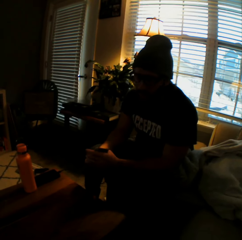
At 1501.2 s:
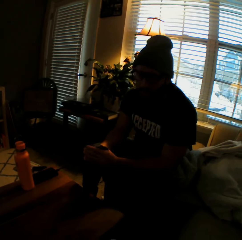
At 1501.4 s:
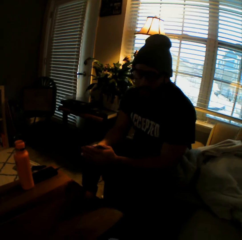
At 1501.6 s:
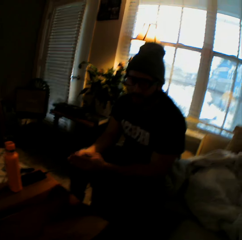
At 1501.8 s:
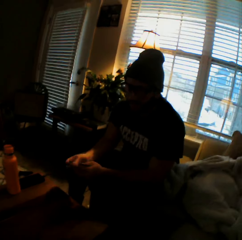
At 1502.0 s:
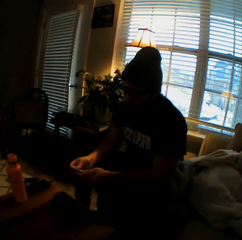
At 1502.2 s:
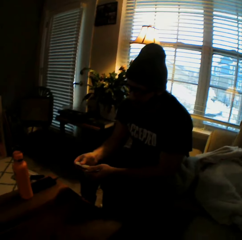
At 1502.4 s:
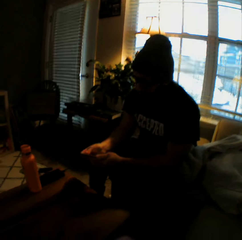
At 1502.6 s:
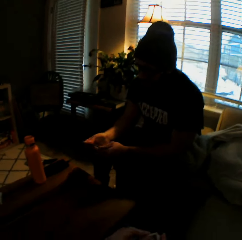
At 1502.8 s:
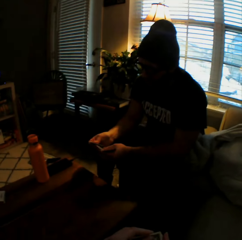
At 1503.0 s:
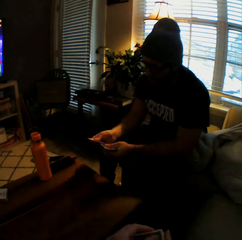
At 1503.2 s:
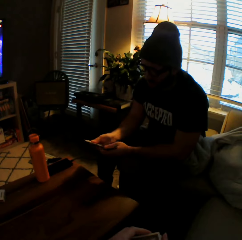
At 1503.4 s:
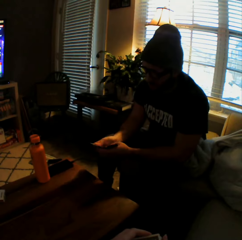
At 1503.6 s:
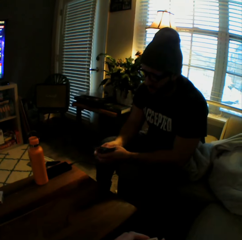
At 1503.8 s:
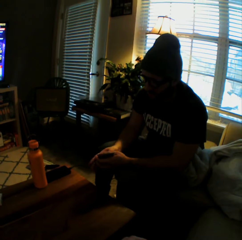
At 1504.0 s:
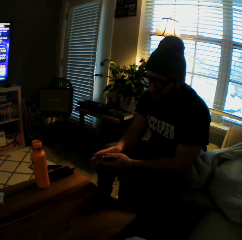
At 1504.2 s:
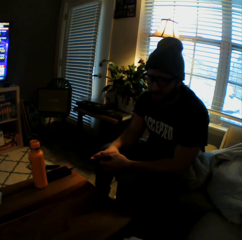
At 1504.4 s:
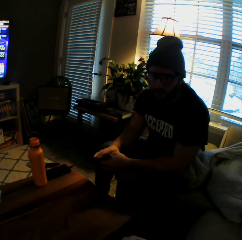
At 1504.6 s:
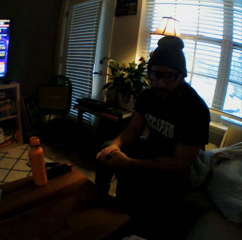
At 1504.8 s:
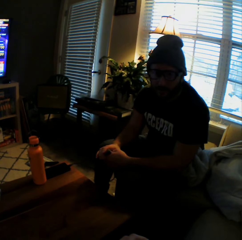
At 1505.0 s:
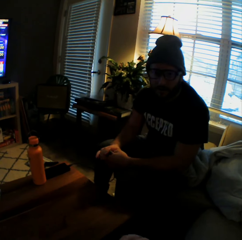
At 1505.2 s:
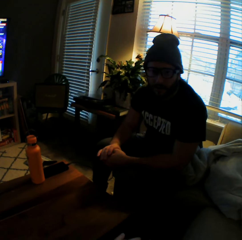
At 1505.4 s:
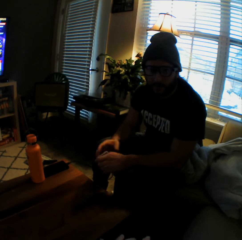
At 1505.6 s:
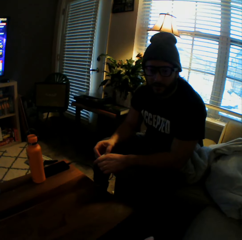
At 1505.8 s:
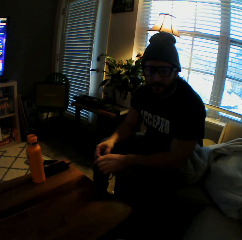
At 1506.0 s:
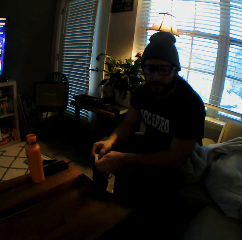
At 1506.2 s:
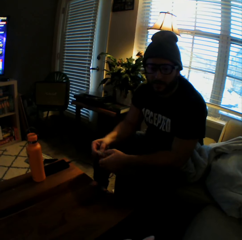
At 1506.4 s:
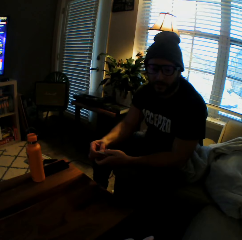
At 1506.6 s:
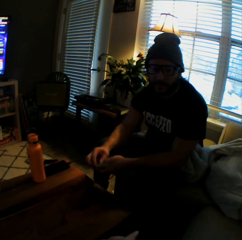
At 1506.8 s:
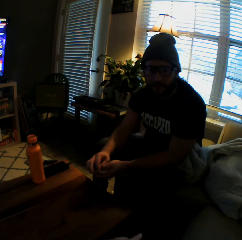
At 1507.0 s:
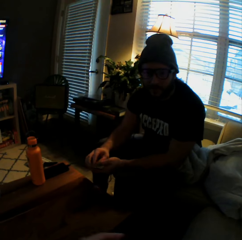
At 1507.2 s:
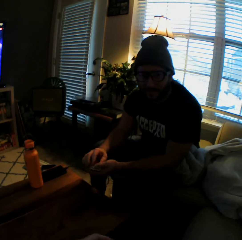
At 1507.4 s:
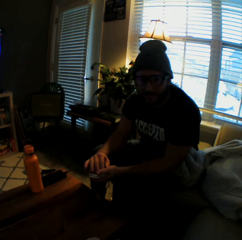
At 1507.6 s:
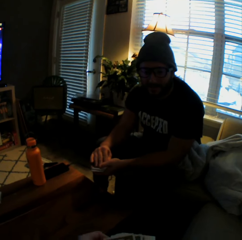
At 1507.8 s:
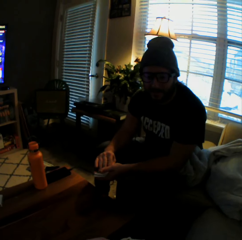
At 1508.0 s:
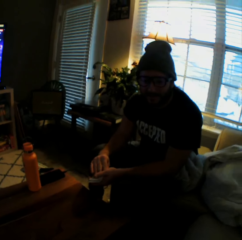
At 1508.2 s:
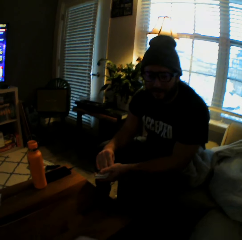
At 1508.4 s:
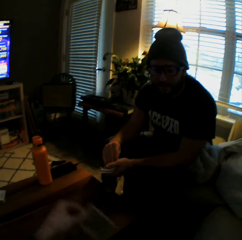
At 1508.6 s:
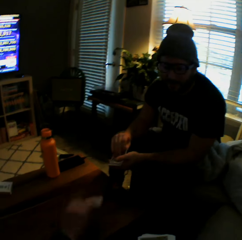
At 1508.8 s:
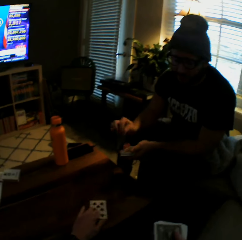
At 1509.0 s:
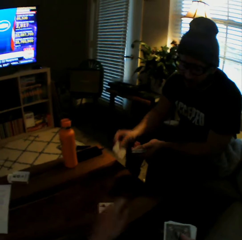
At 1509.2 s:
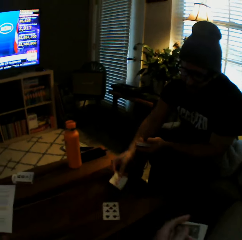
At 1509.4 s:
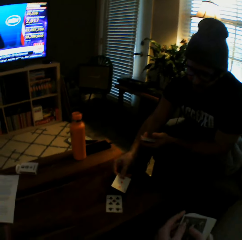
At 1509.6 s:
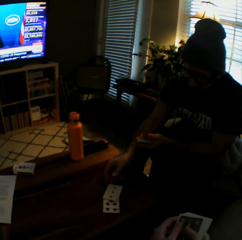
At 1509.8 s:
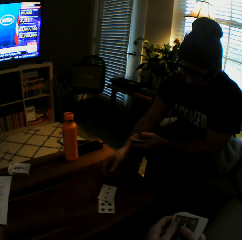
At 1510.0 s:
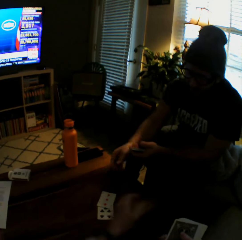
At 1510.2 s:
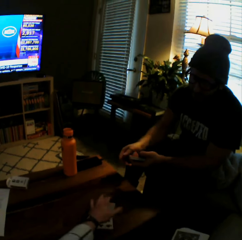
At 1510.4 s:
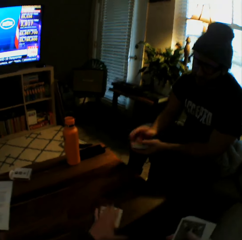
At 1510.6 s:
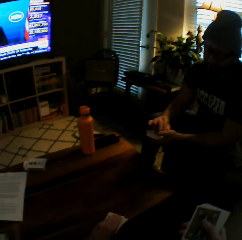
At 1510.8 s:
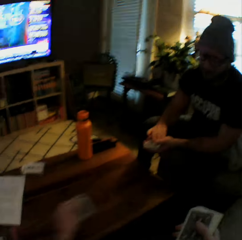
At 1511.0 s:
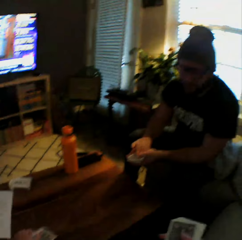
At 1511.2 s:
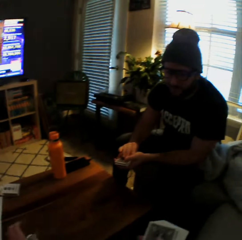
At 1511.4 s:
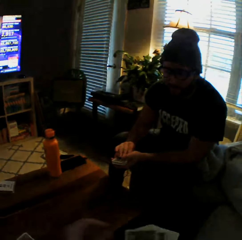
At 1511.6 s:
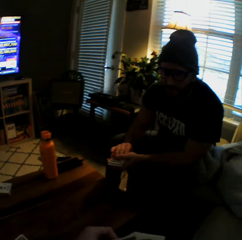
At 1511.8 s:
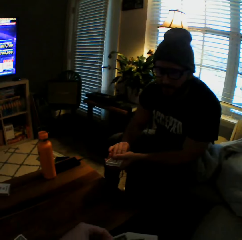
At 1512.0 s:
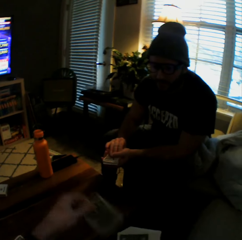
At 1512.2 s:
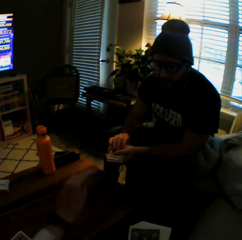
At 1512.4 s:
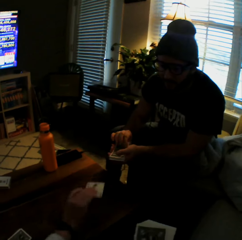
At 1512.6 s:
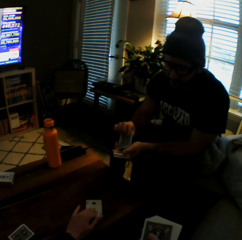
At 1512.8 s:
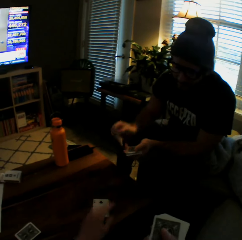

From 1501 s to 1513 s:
The camera wearer interacts with a man. She drops a card on the table with her left hand. The man drops a card on the table with his right hand. The camera wearer plays a card game with the man. She picks up the cards from the table with her left hand, and drops the card on the table.

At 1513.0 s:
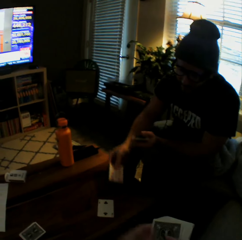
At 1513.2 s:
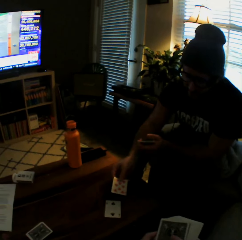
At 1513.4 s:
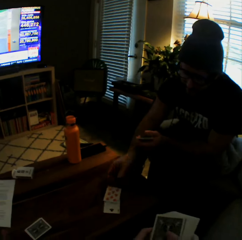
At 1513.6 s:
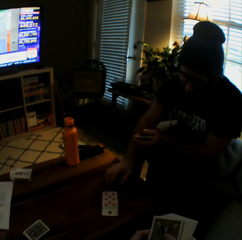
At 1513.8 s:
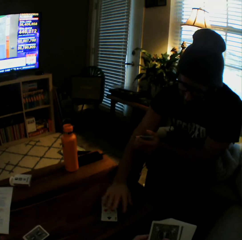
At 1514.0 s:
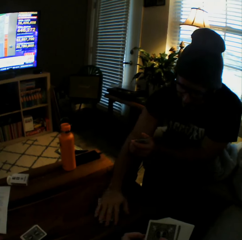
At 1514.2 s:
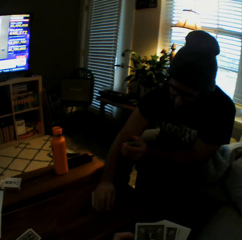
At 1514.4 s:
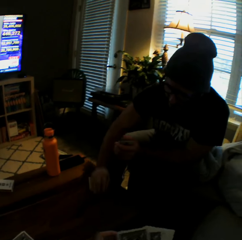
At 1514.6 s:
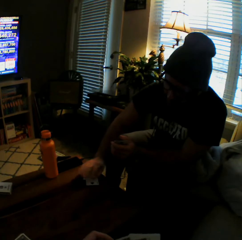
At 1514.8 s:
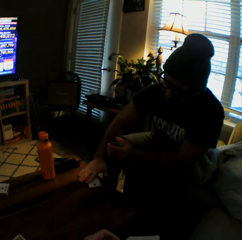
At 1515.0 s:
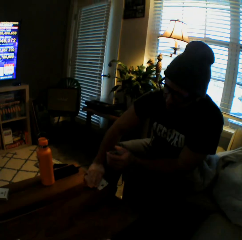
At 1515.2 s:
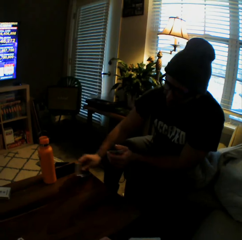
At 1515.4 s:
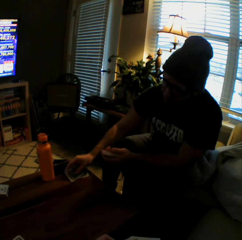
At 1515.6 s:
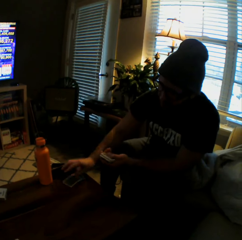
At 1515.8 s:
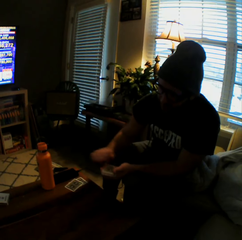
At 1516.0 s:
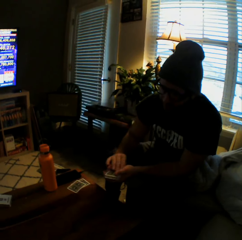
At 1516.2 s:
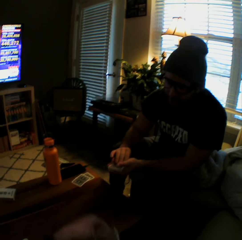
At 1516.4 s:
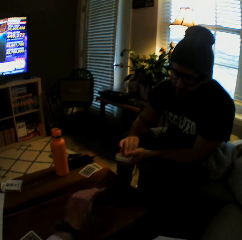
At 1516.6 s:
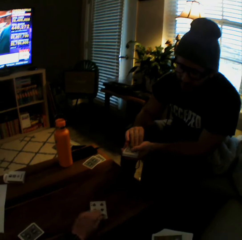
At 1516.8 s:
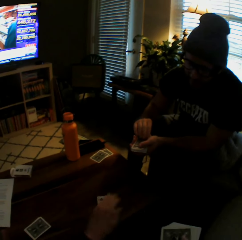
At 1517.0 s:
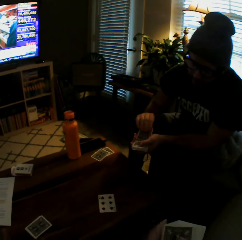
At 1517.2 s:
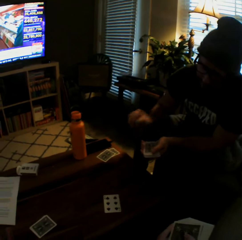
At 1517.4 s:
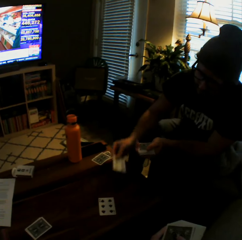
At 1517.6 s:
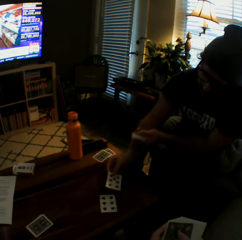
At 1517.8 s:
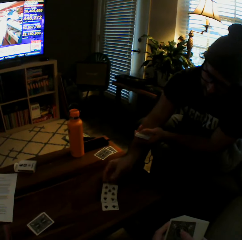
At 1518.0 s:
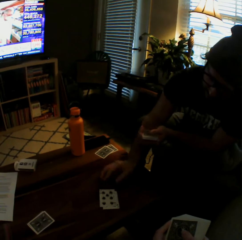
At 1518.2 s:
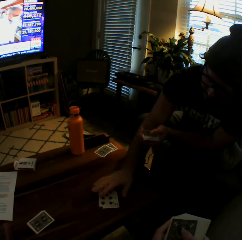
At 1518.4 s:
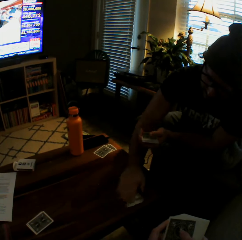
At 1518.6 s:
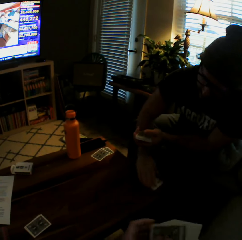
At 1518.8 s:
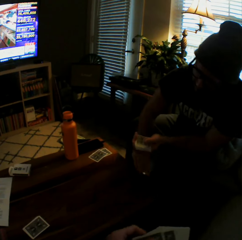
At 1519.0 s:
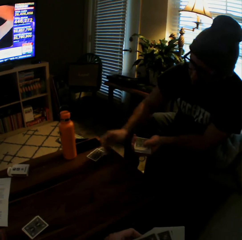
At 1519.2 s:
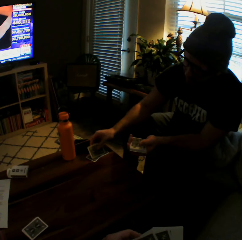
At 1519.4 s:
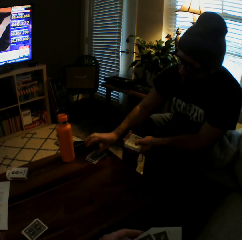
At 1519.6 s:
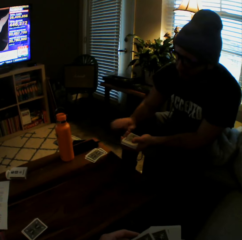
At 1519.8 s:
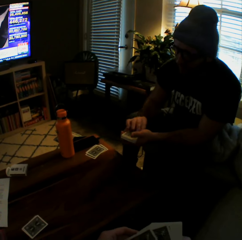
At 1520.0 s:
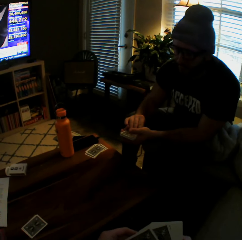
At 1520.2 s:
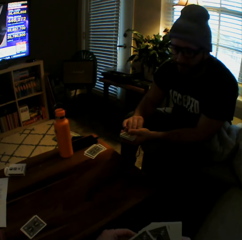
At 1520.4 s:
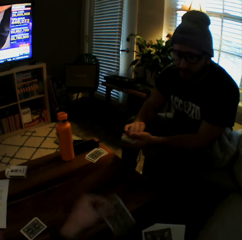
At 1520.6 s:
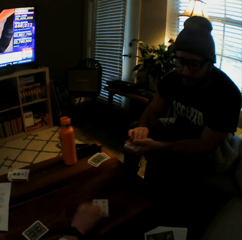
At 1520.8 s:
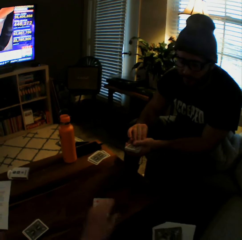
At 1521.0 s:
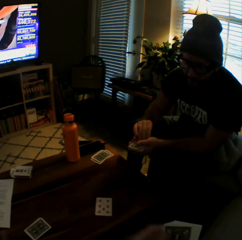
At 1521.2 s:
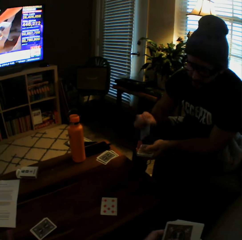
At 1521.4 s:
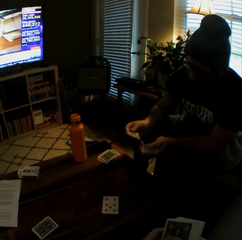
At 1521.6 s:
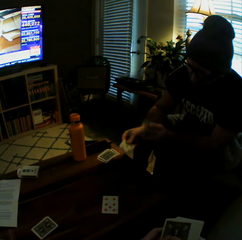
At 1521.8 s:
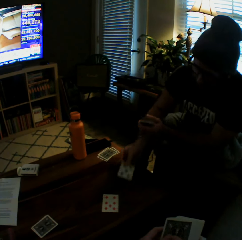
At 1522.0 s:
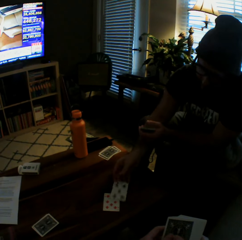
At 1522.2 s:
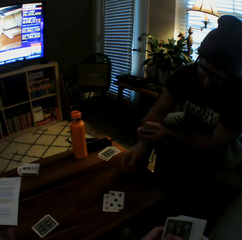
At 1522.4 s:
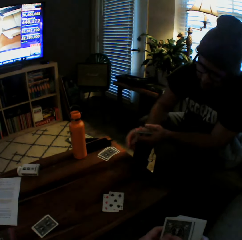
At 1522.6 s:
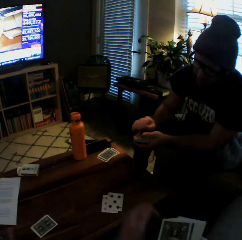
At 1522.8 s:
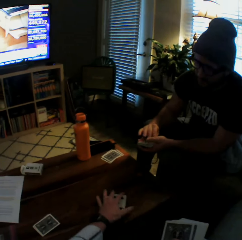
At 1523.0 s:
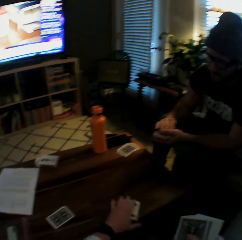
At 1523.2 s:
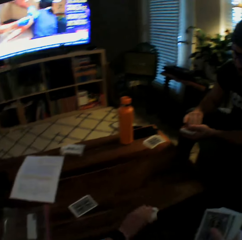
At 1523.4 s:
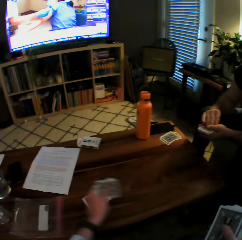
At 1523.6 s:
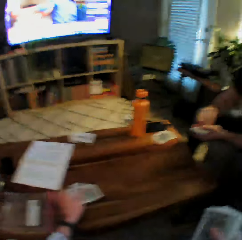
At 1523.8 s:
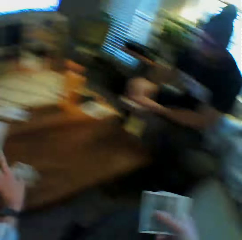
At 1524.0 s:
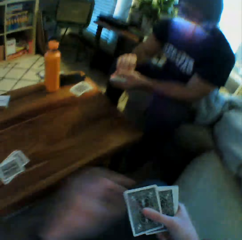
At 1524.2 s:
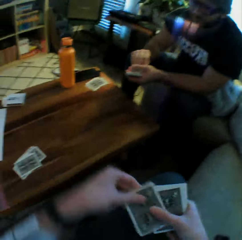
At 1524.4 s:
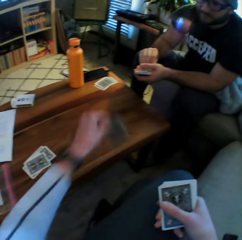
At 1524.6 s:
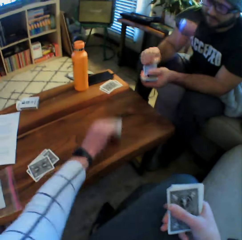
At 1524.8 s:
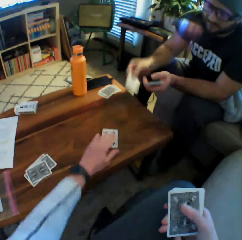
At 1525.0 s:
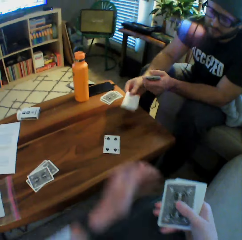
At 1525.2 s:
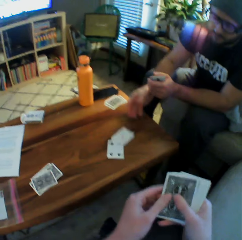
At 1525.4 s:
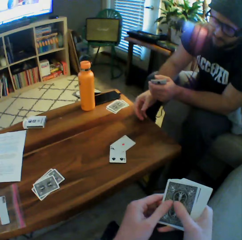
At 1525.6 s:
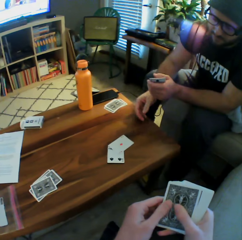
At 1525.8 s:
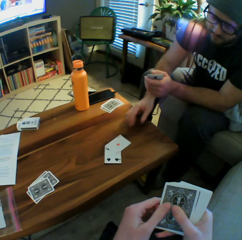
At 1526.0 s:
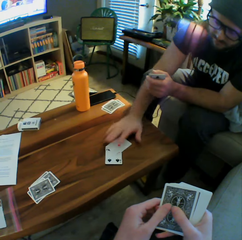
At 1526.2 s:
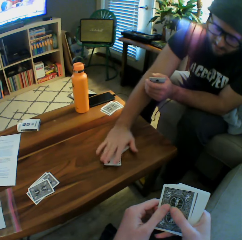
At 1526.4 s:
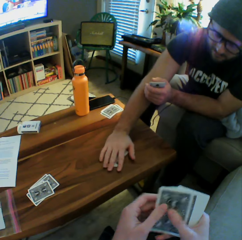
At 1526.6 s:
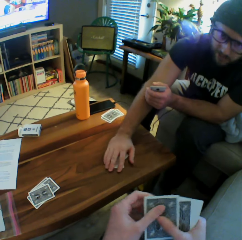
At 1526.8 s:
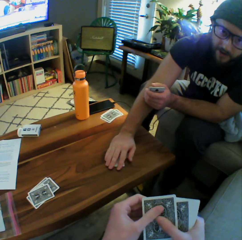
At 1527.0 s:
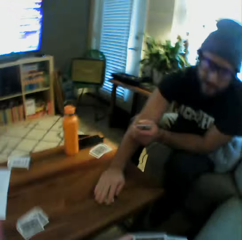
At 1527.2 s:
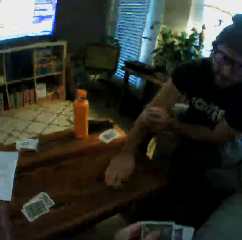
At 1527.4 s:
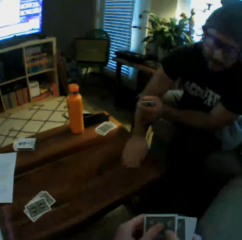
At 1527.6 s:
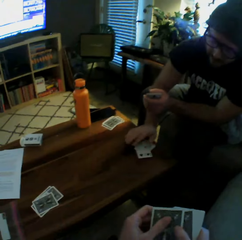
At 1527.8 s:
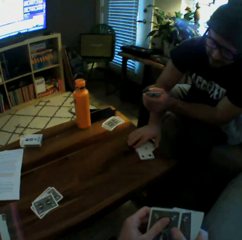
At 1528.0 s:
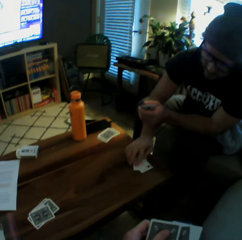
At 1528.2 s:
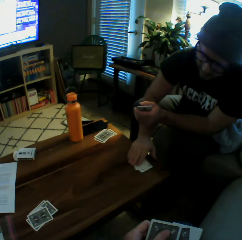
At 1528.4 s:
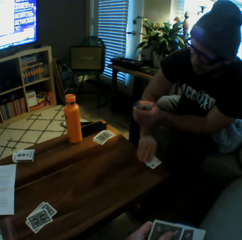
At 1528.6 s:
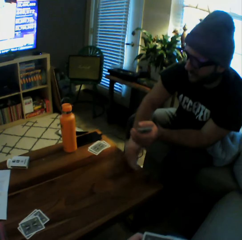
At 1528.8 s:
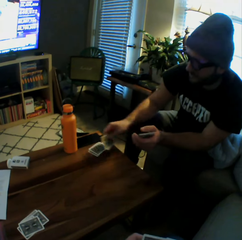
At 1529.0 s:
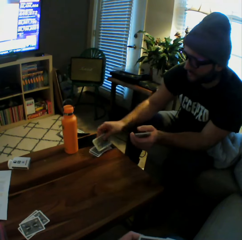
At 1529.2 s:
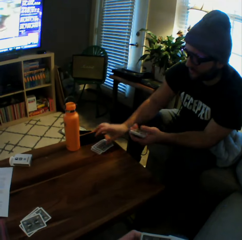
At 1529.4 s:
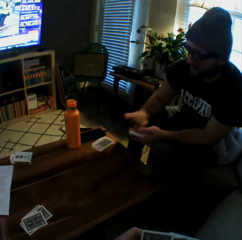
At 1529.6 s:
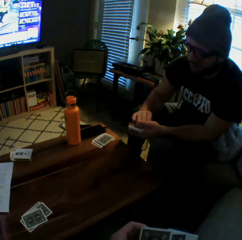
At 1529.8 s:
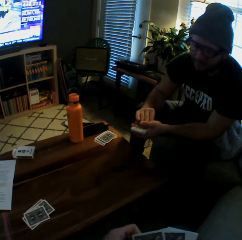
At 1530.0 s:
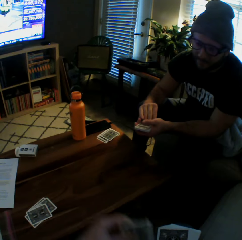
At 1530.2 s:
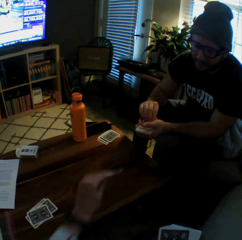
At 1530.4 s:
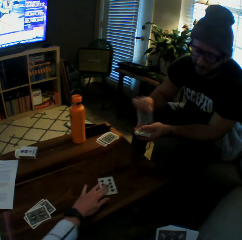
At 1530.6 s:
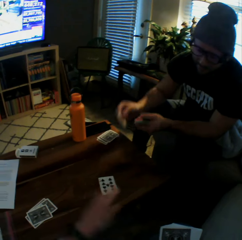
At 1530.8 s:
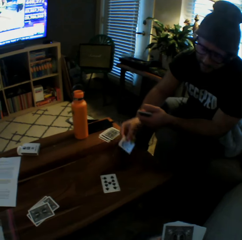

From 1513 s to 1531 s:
The camera wearer drops another card on the table with her left hand. The man drops another card on the table with his right hand, picks up the cards from the table with his right hand, and drops the cards on the table. The camera wearer drops another card on the table with her left hand. The man drops another card on the table with his right hand, picks up the cards from the table with his right hand, and drops the cards on the table. The camera wearer drops another card on the table with her left hand. The man drops another card on the table with his right hand. The camera wearer picks up the cards from the table with her left hand, and drops the card on the table. She drops another card on the table with her left hand. The man drops another card on the table with his right hand, moves the cards on the table with his right hand, picks up the cards from the table with his right hand, and drops the cards on the table.
